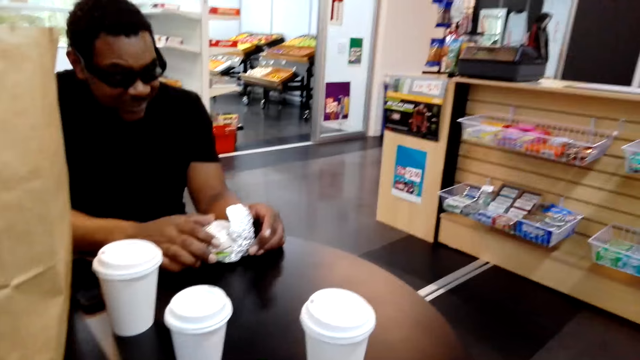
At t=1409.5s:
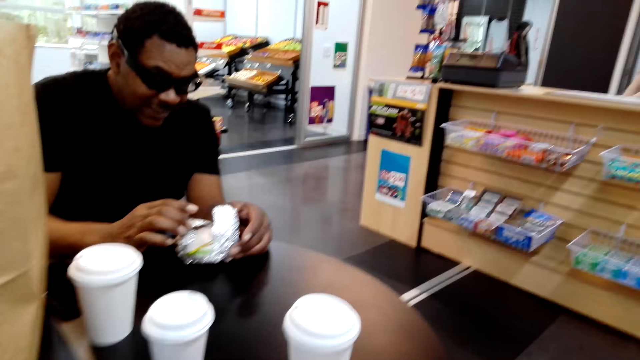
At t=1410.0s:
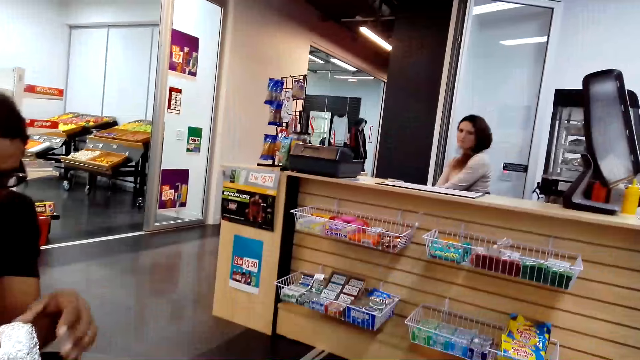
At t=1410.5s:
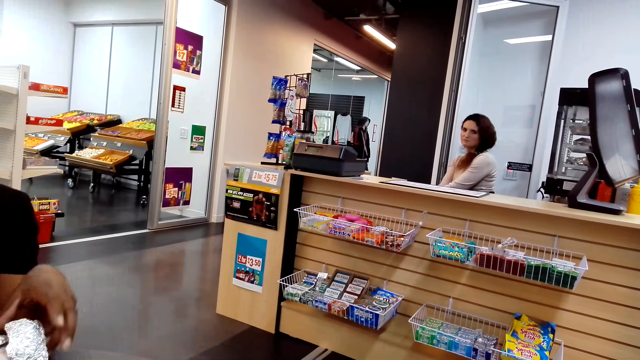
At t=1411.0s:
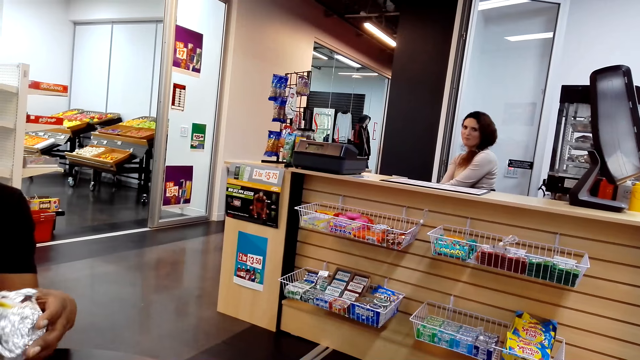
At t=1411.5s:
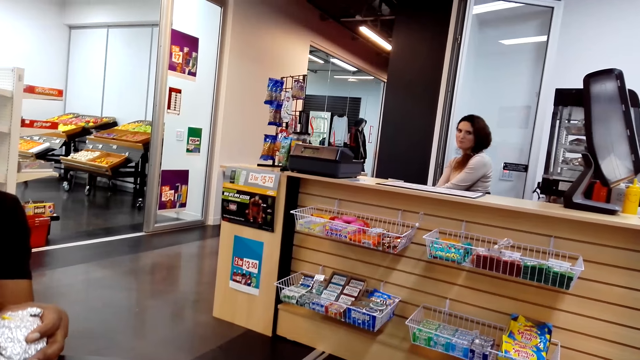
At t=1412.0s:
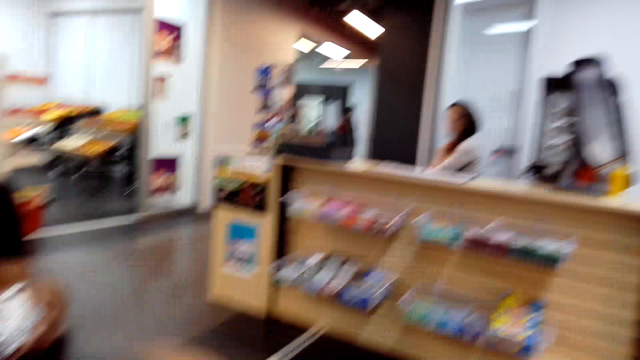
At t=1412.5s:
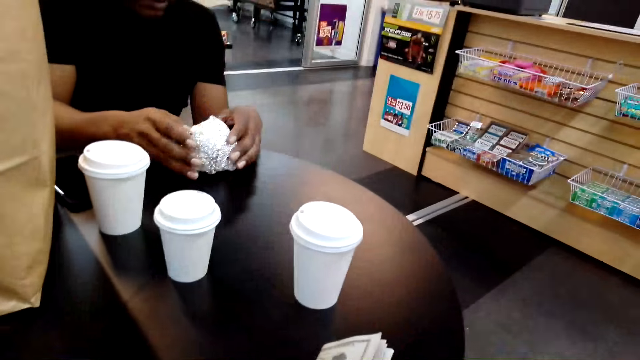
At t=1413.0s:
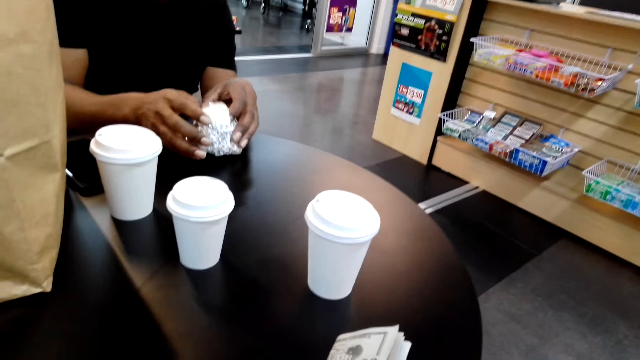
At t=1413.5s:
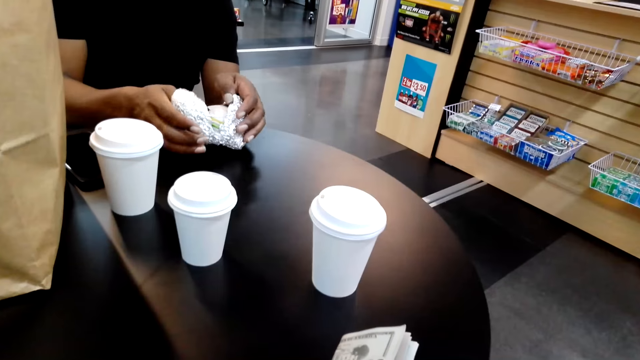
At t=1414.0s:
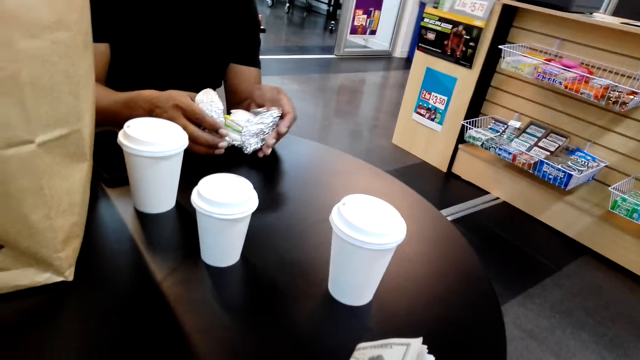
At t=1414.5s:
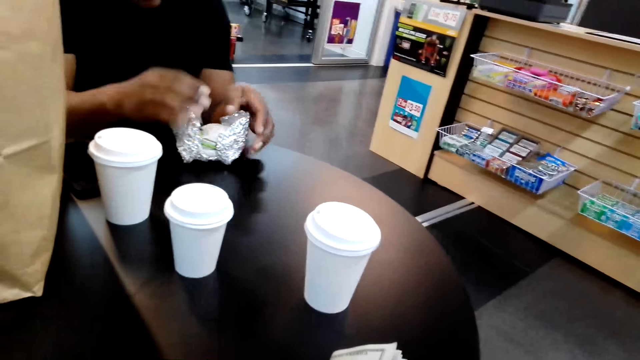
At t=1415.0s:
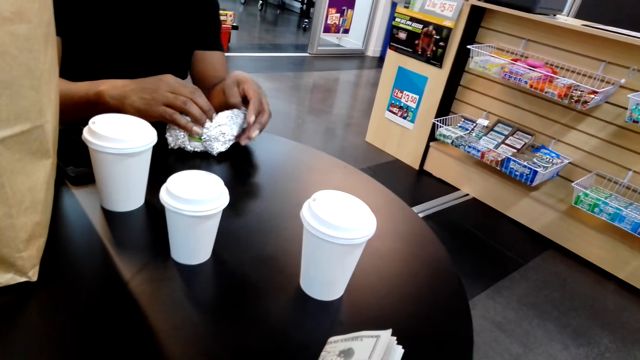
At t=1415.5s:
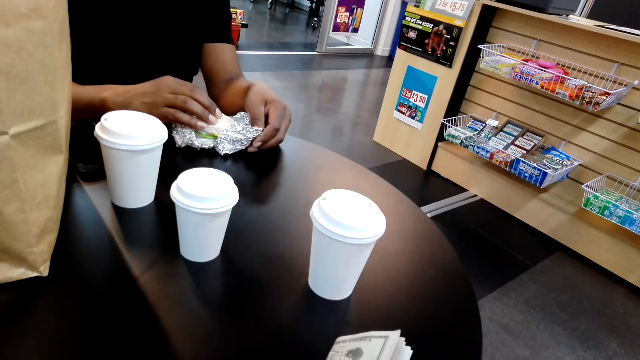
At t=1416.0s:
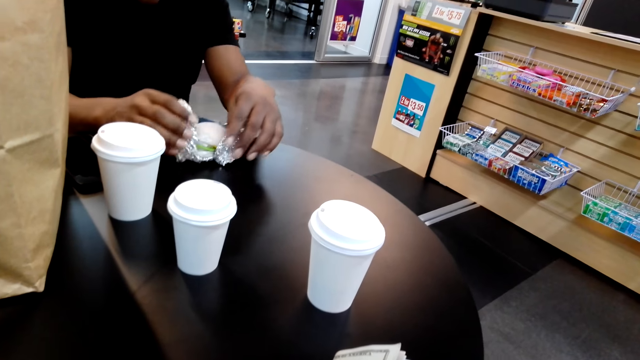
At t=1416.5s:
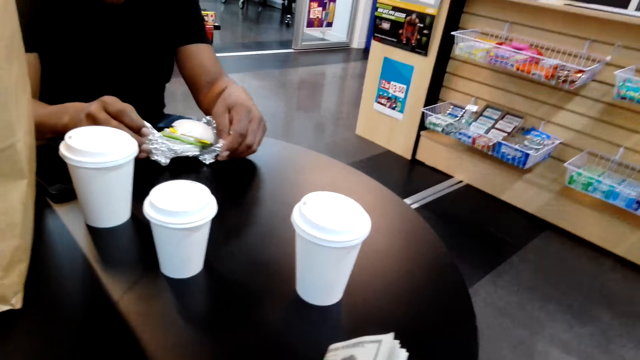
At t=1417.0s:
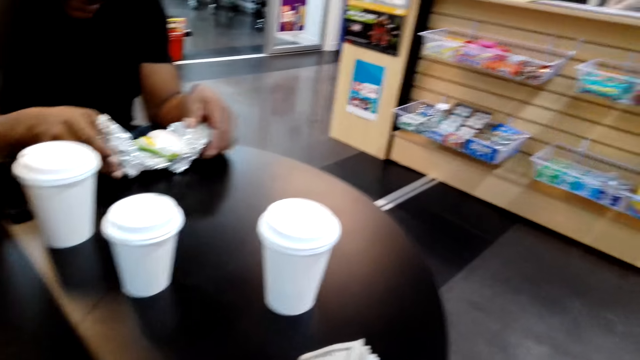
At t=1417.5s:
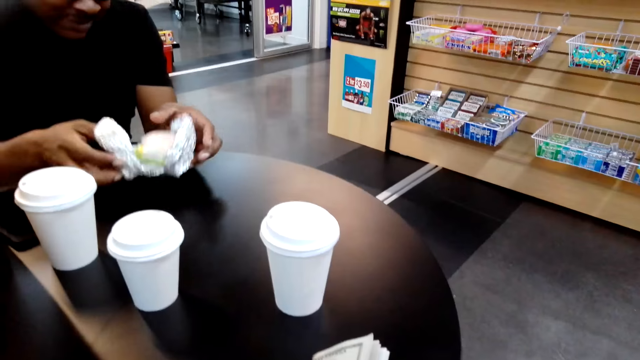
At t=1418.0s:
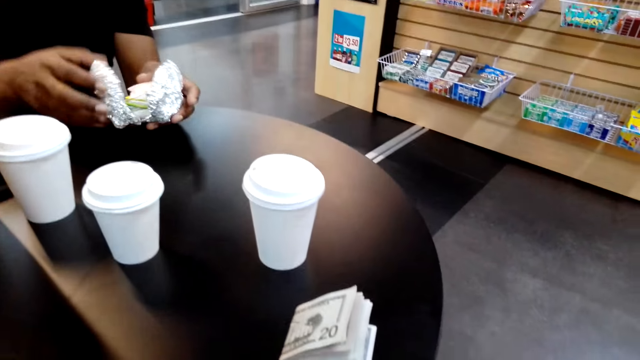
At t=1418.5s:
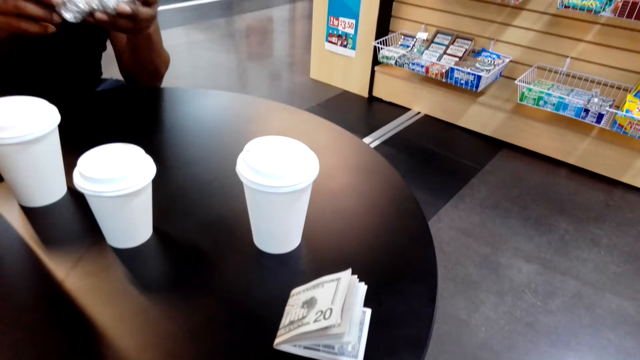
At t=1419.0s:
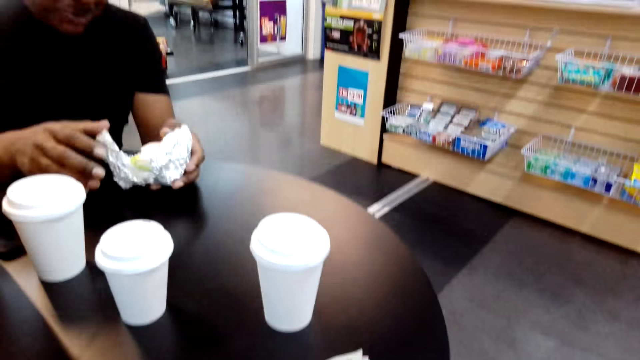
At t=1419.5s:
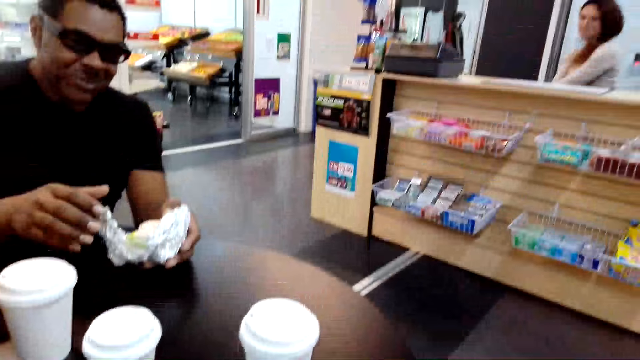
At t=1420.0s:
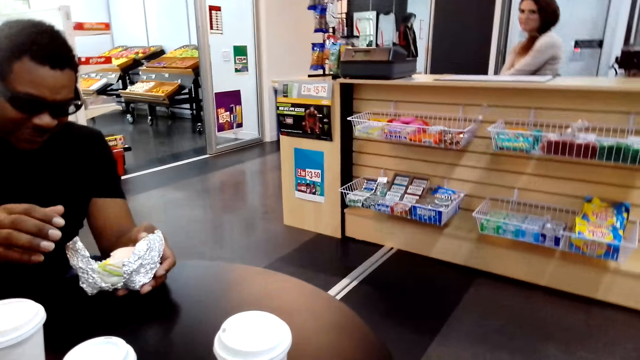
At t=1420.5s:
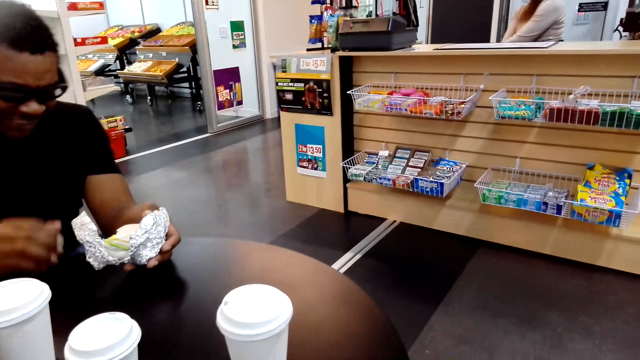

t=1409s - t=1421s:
A person holds the sandwich.

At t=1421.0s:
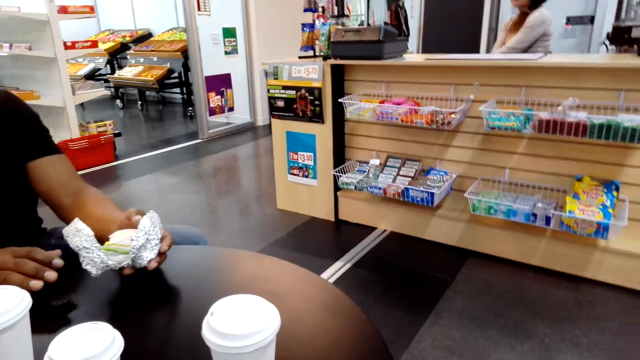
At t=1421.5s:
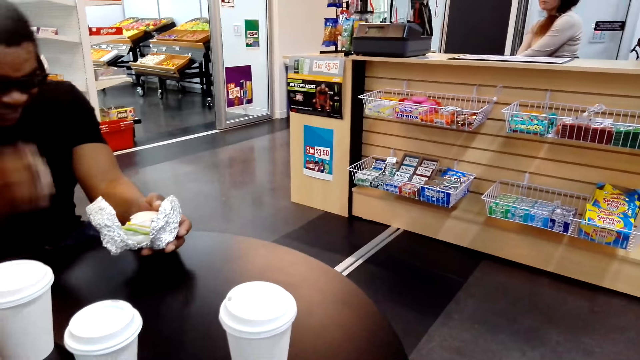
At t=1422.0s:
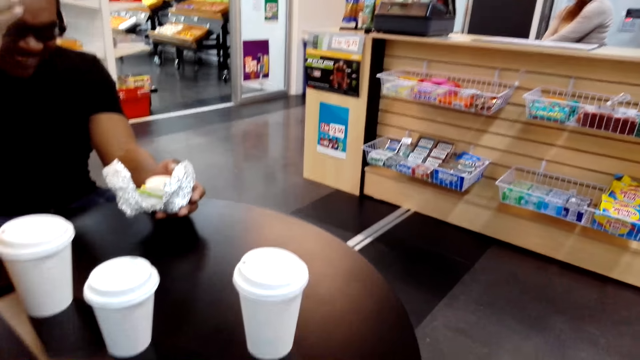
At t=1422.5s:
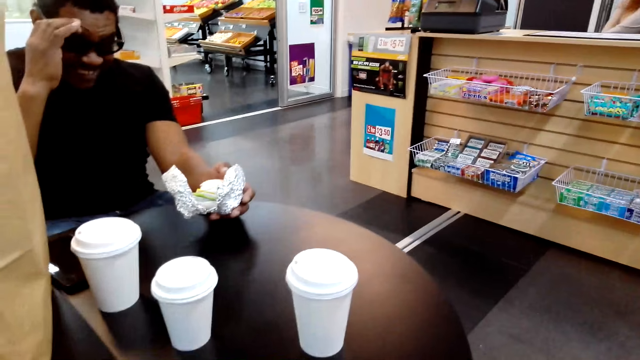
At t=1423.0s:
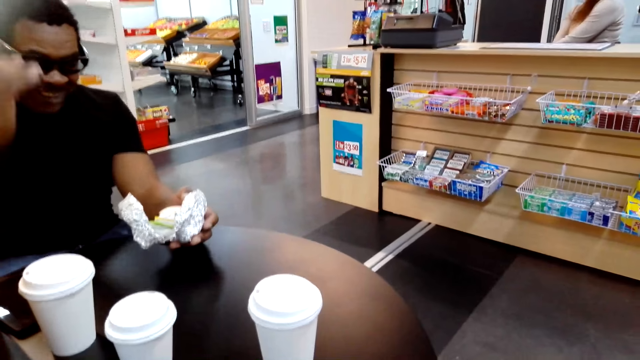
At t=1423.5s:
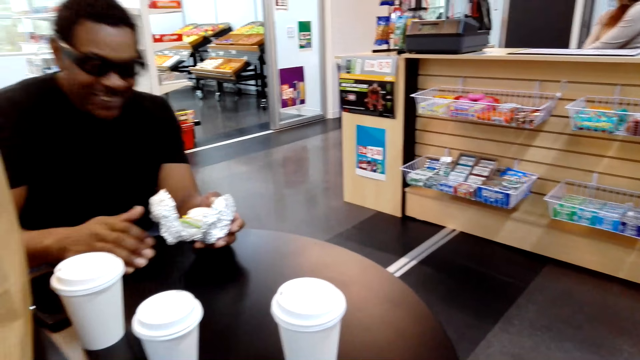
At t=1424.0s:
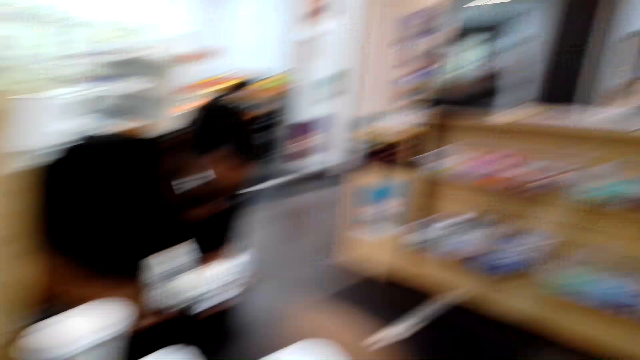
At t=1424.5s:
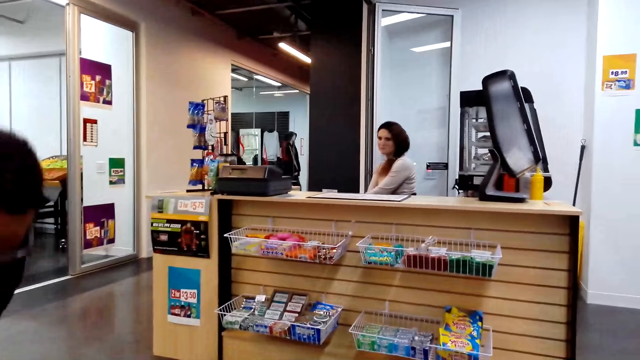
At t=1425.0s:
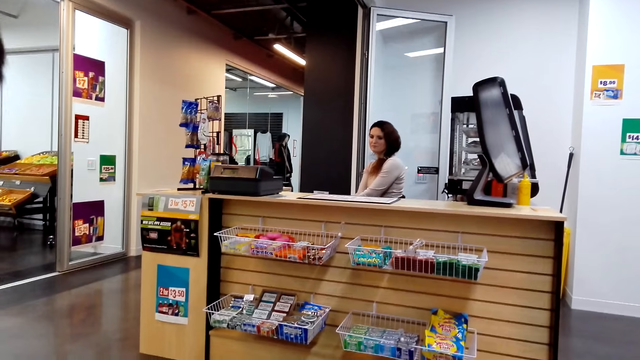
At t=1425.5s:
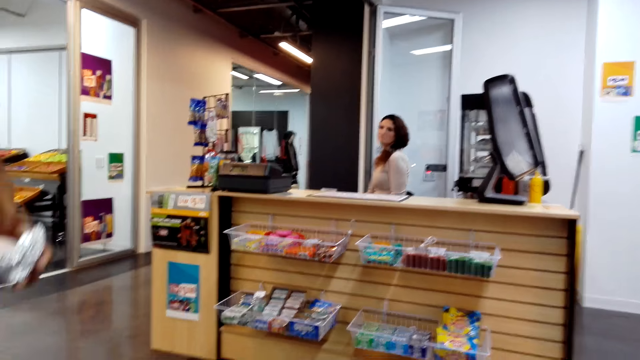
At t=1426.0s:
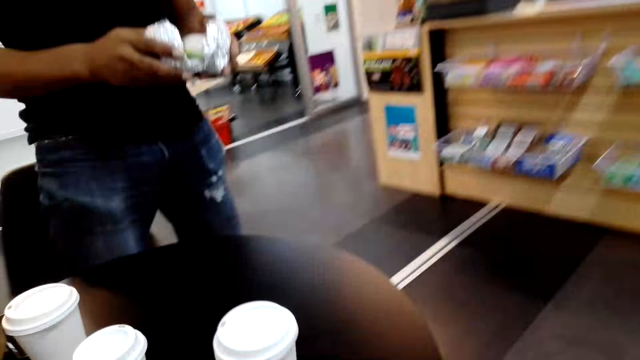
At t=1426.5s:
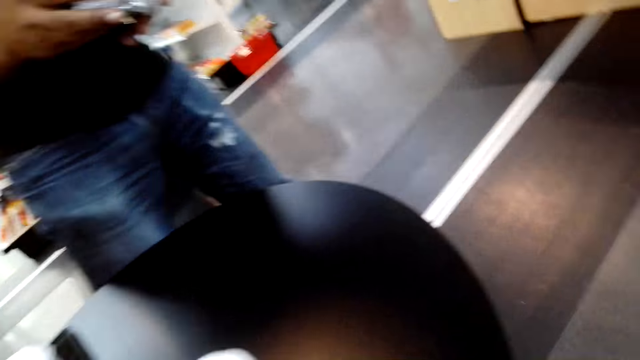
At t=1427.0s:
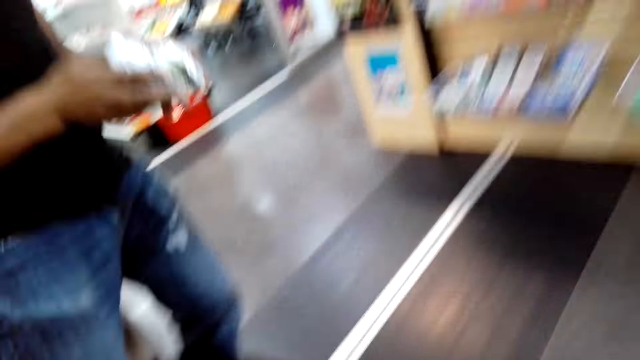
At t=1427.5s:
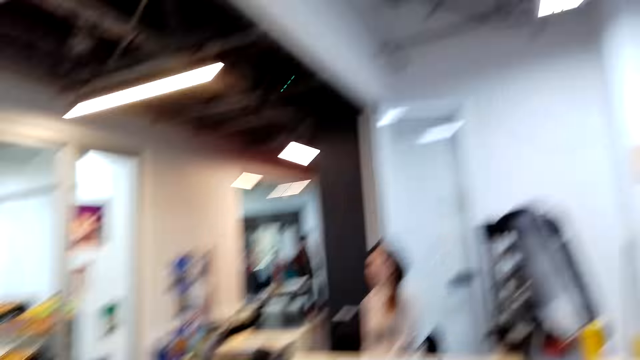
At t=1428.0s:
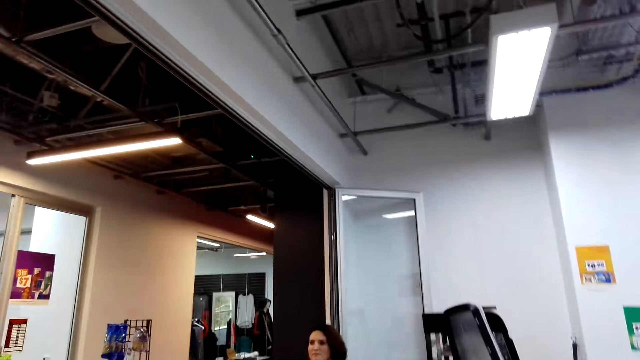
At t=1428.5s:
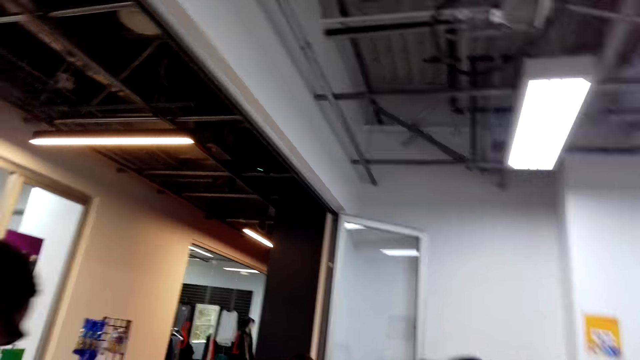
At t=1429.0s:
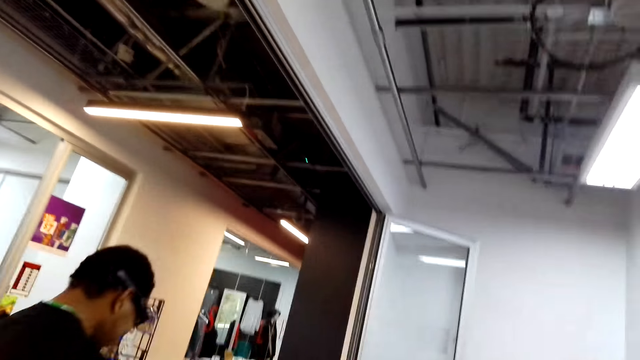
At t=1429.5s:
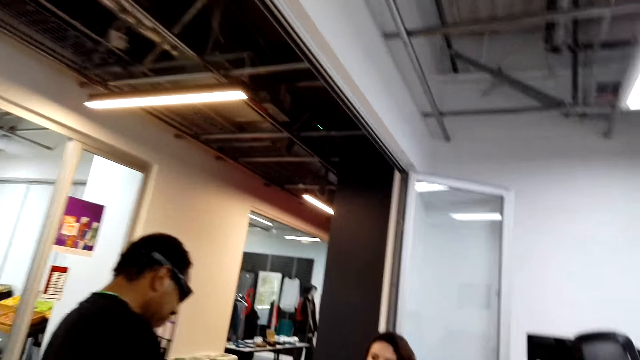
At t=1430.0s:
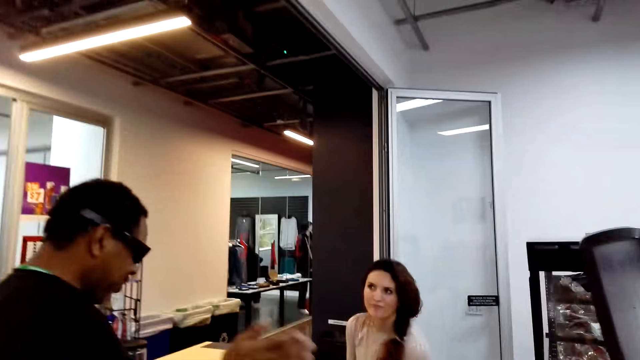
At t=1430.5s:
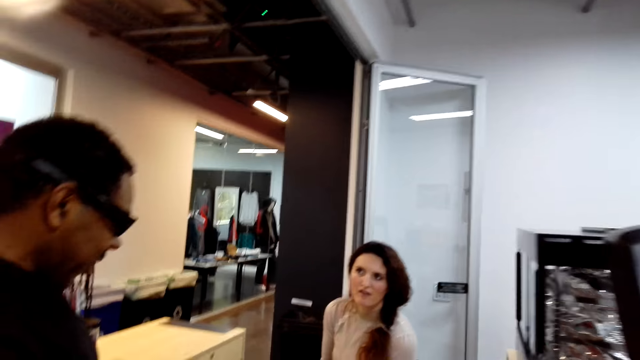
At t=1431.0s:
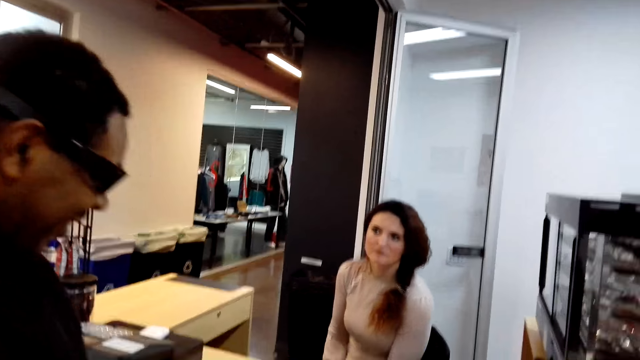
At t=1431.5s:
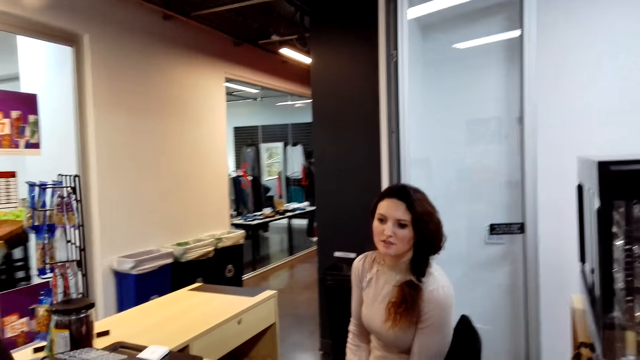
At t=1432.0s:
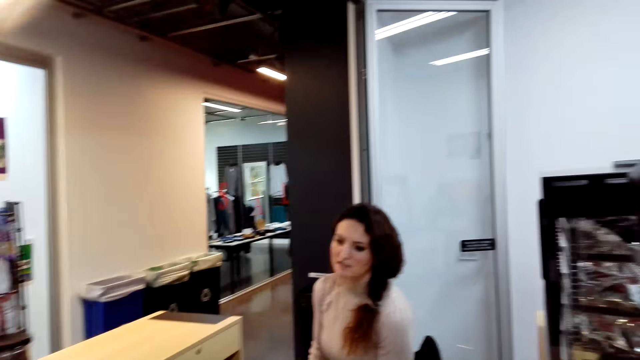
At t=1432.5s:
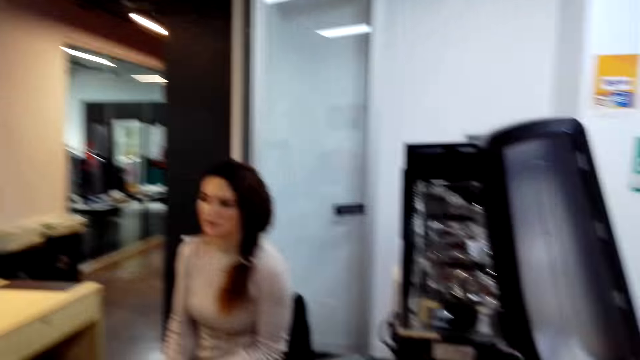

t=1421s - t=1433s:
A person adjusts his sunglasses. The person stands up and moves to the counter. The camera wearer moves to the counter. The person talks to another person.
